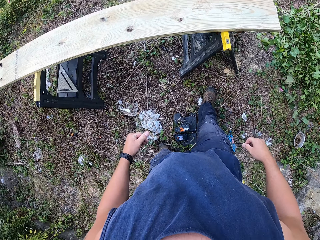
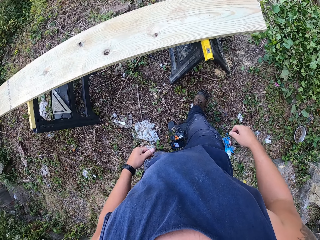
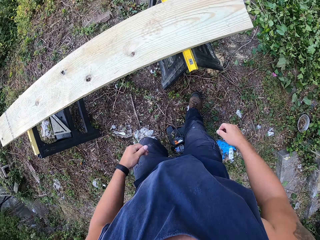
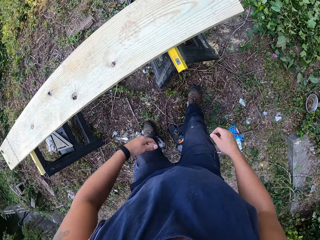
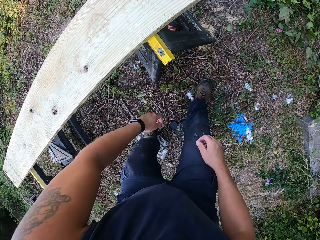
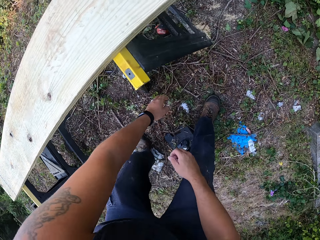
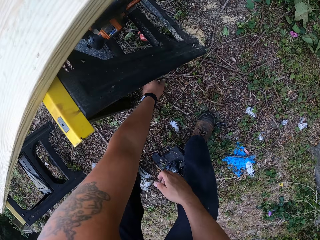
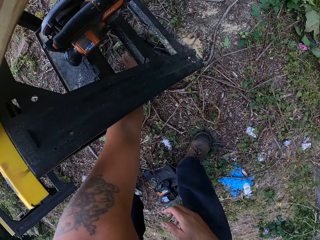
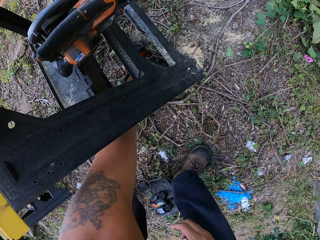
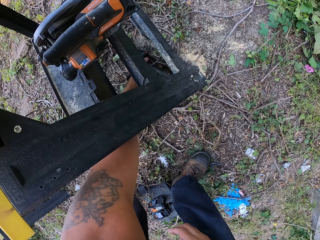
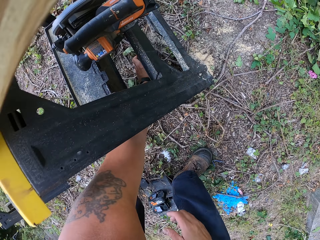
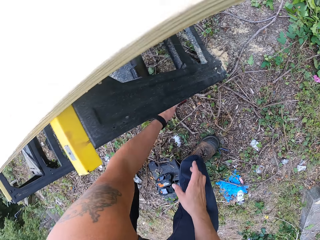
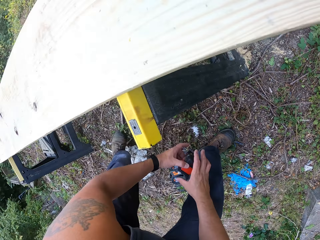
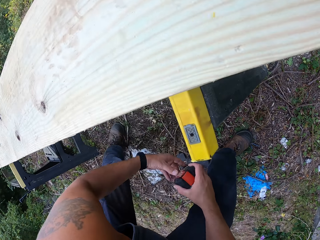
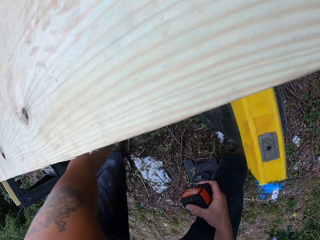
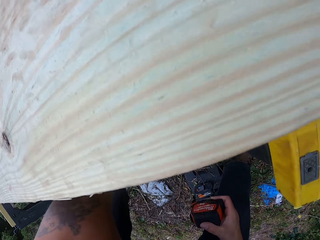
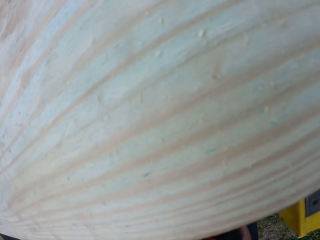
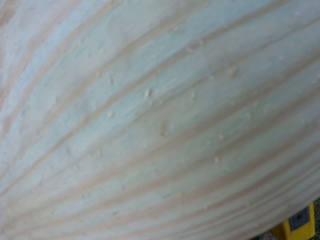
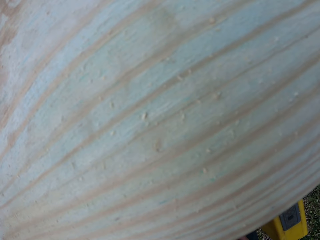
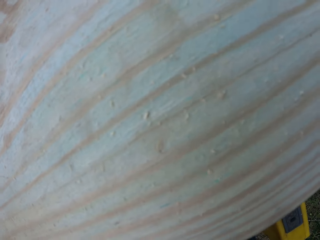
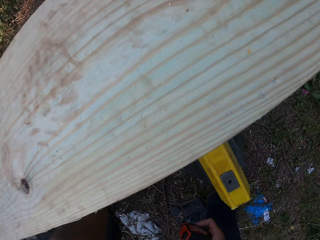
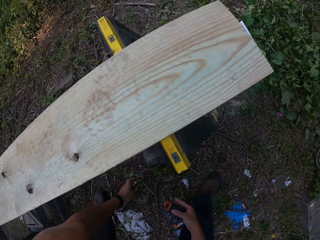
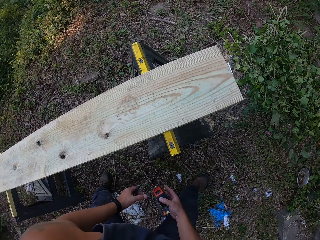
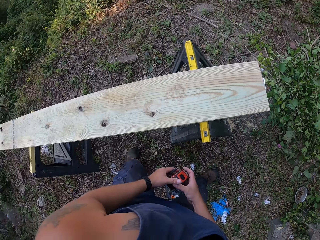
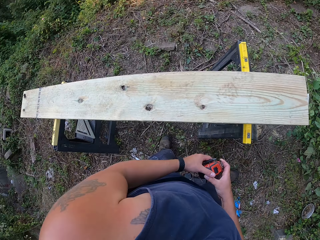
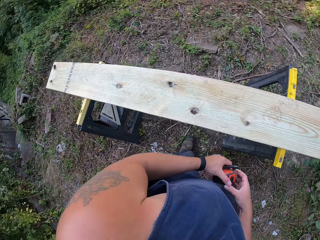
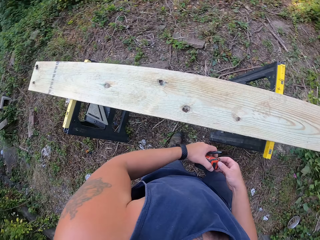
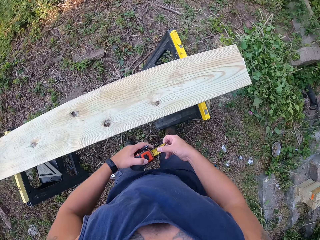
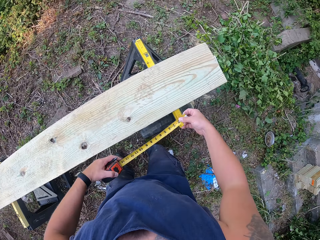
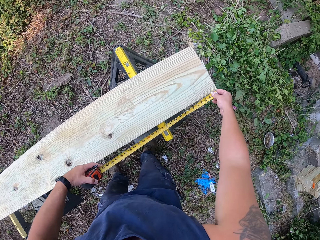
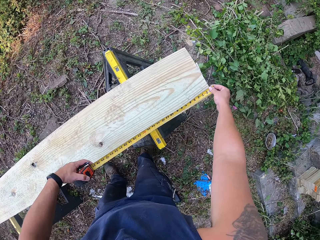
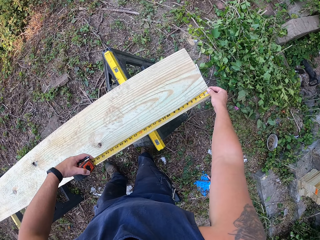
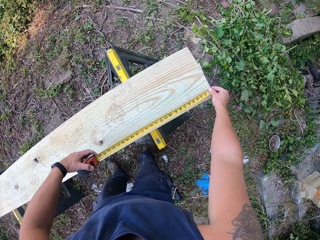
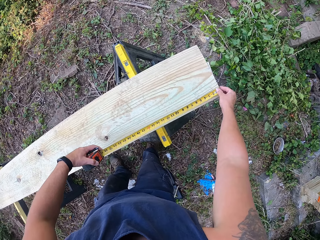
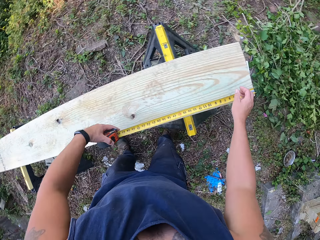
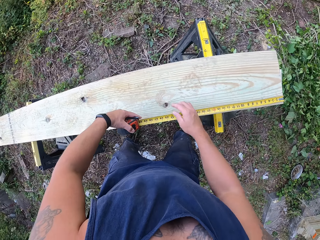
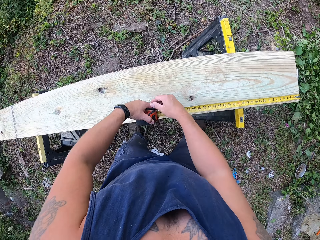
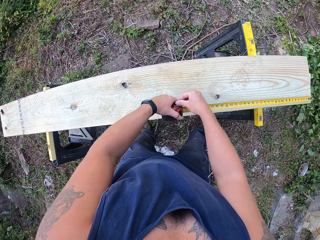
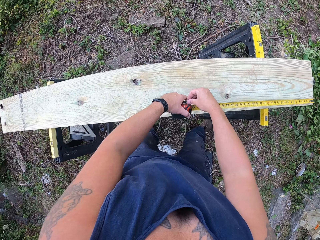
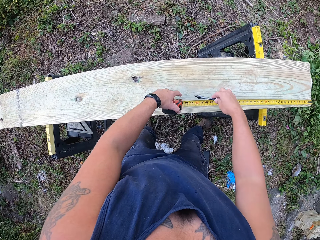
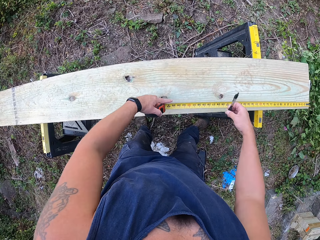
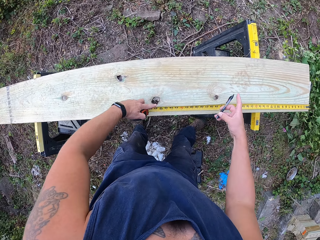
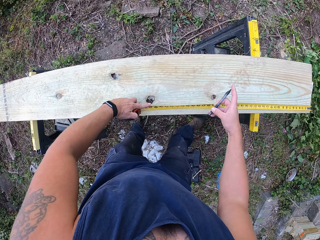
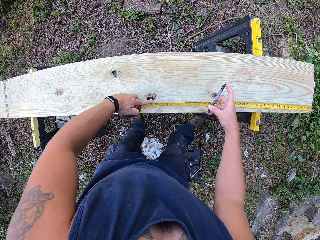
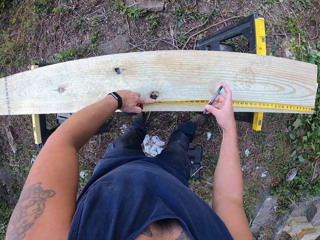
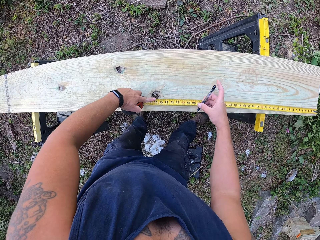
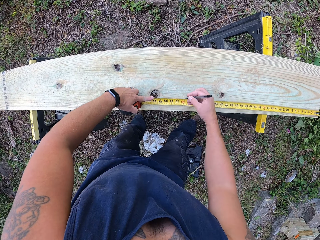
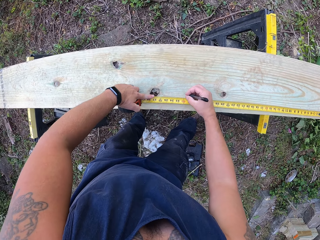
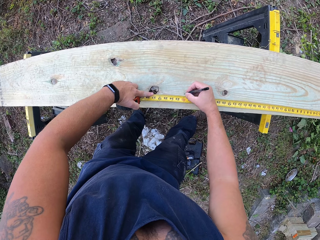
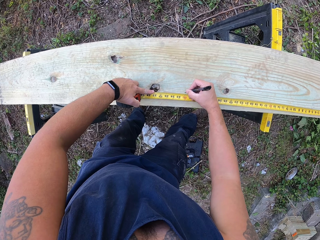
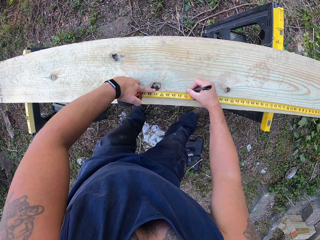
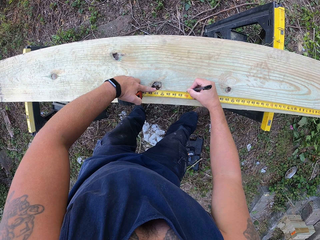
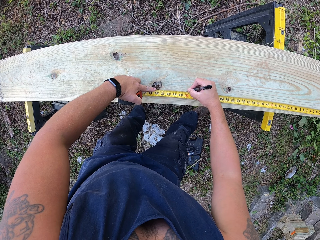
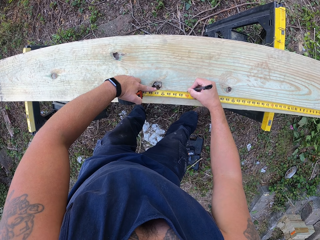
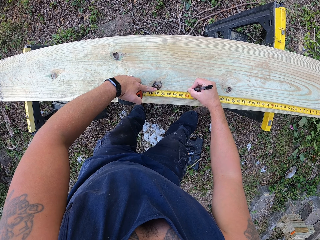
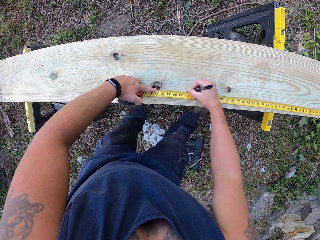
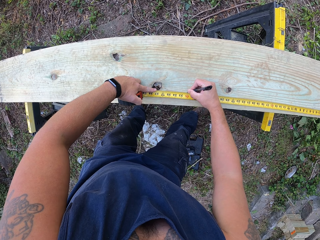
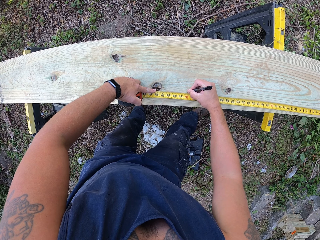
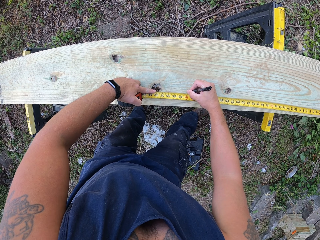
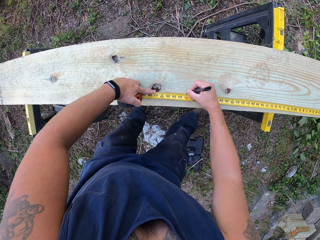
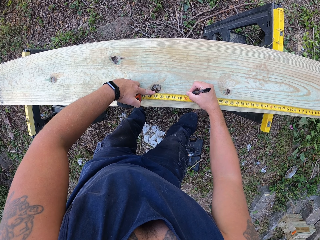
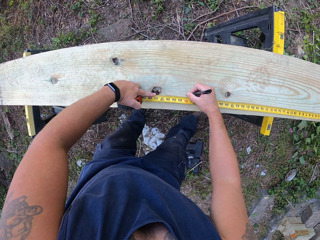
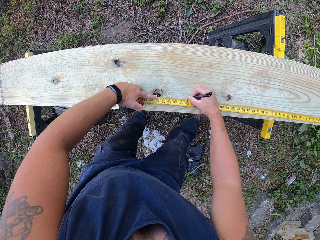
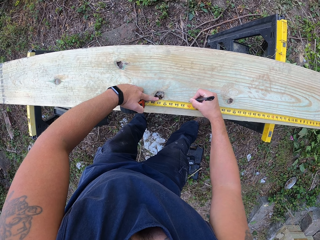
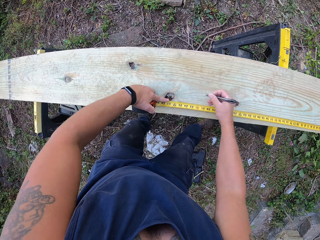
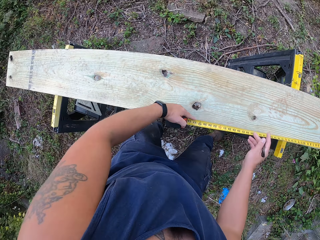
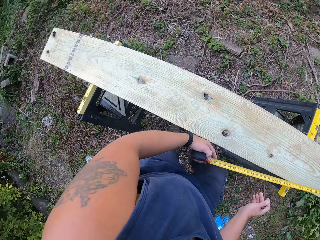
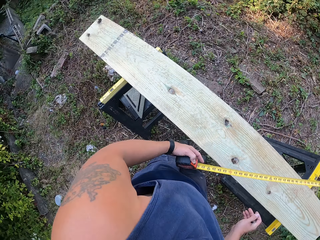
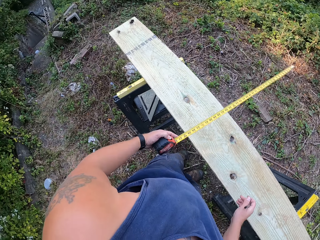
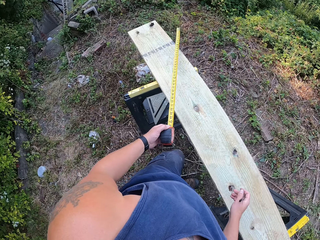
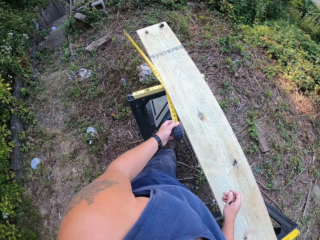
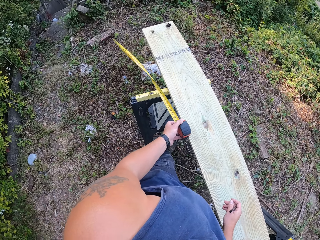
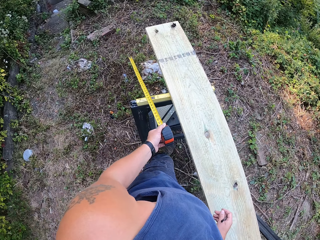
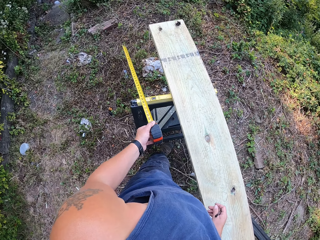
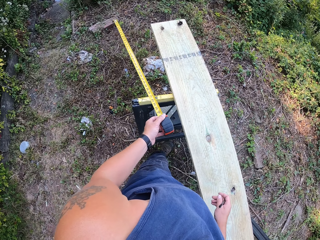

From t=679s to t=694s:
The camera wearer picks a tape rule from the ground with his left hand. He holds the tape measure. He measures the other wood on the lift with the tape rule in his hands. He holds a pen on his right hand. He marks a point on the other wood on the lift with the pen in his right hand.

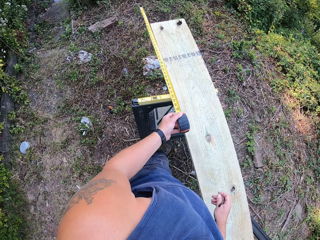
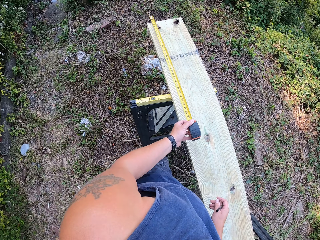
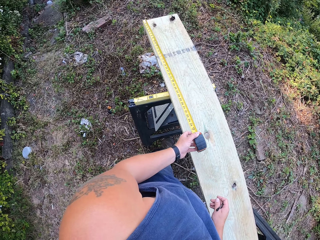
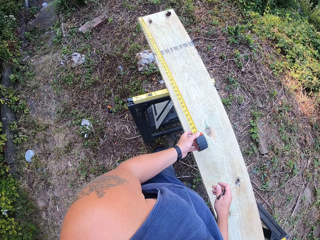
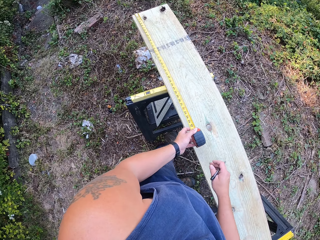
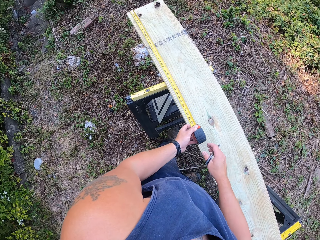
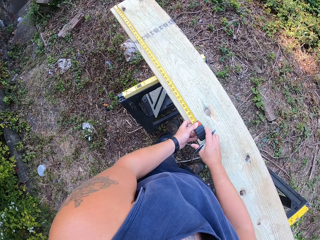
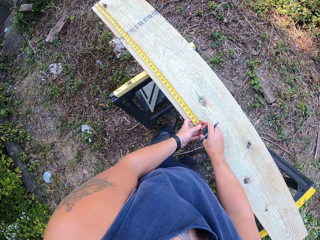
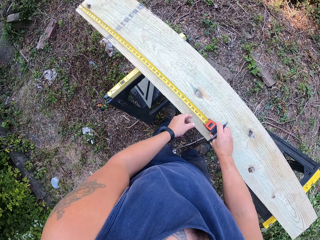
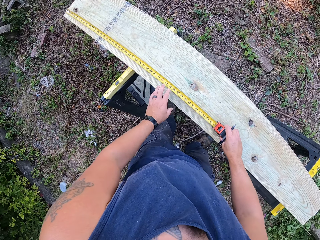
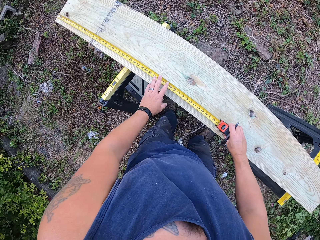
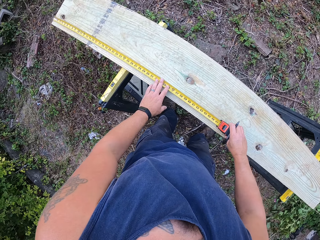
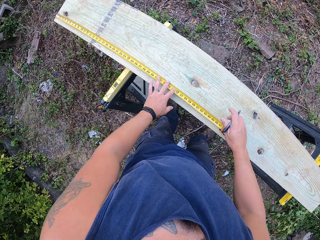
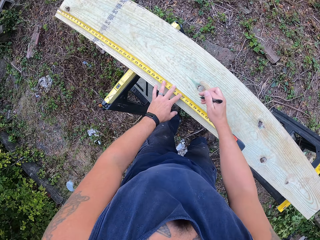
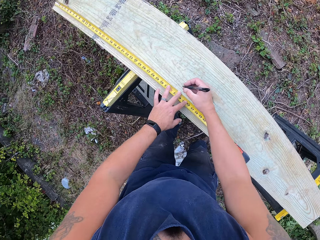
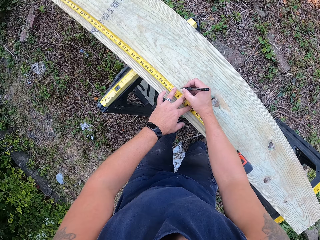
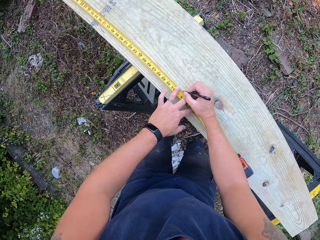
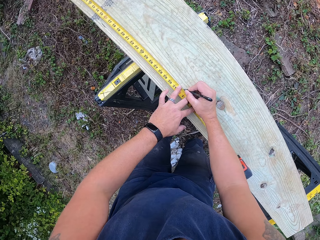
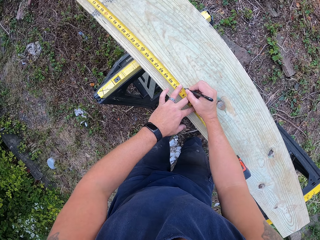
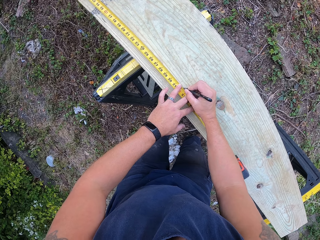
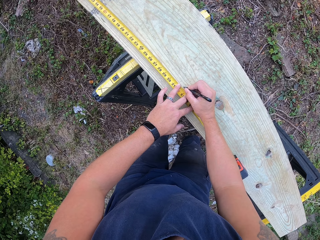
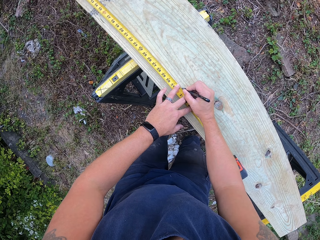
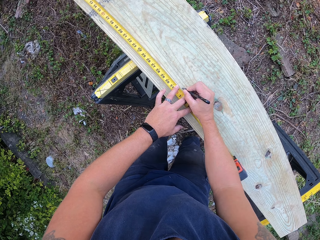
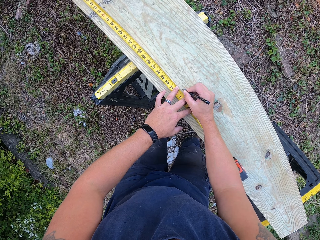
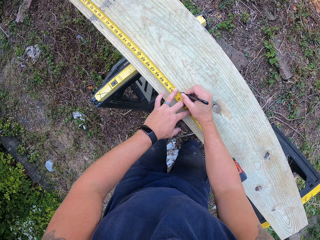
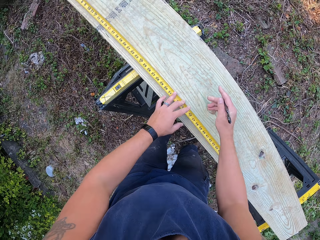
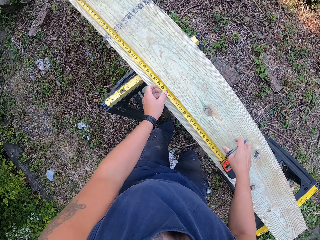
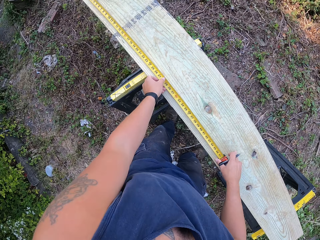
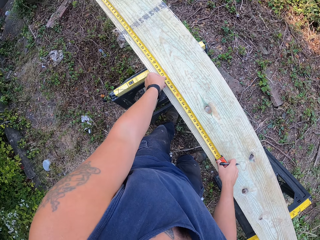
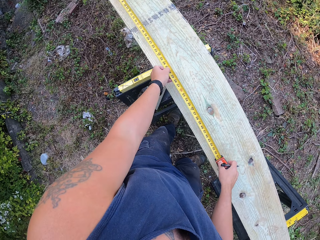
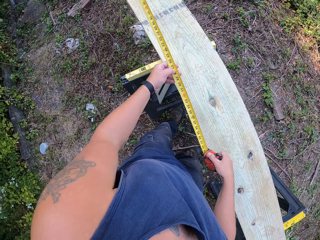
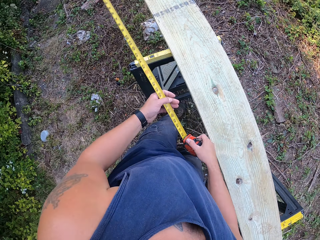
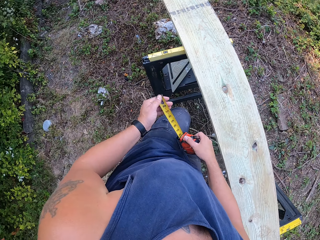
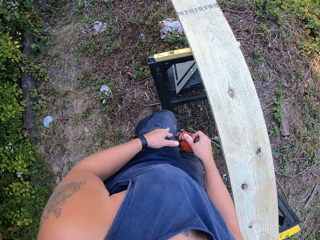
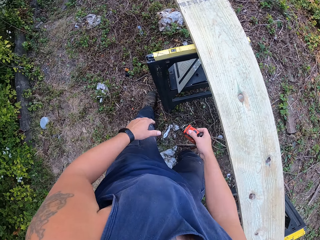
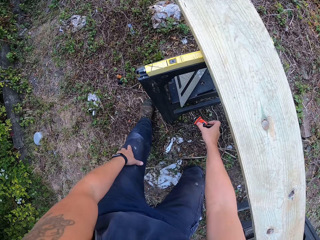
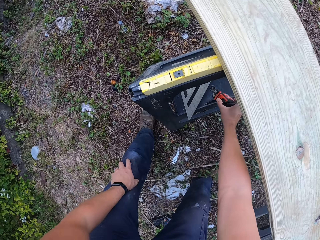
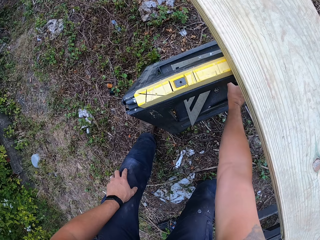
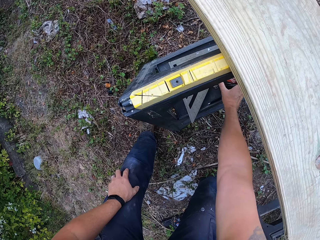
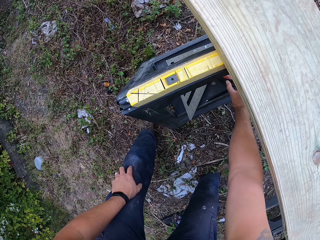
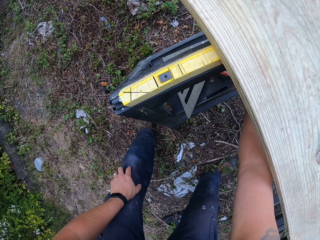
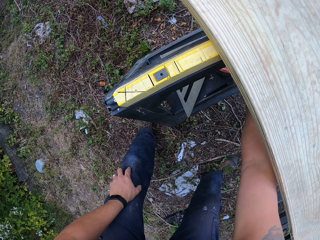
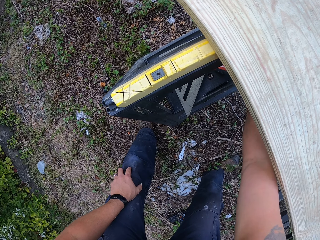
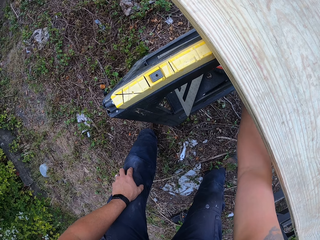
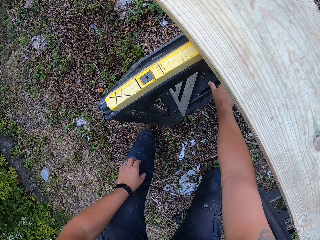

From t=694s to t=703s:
The camera wearer measures the other wood on the lift with the tape rule in his left hand. He holds a tape measure. He marks a point on the other wood on the lift with the pen in his right hand. He drops the tape rule beside the set square on the step on the lift. He holds the tape measure.
